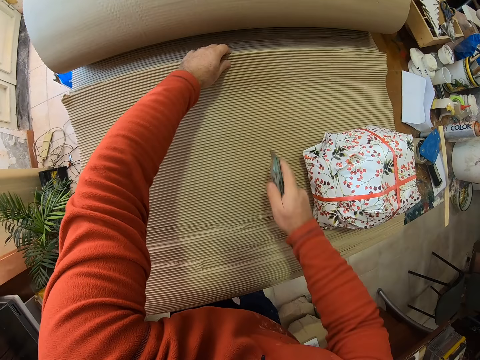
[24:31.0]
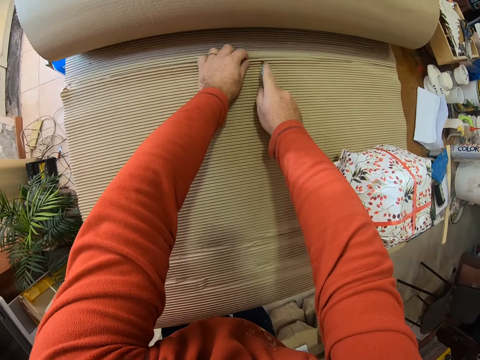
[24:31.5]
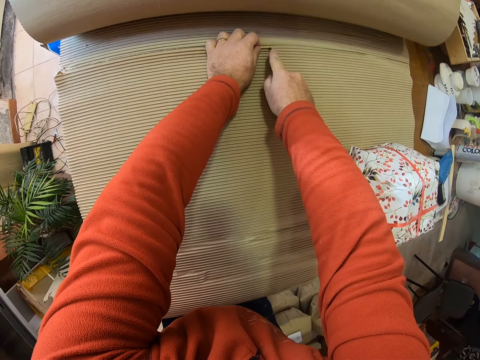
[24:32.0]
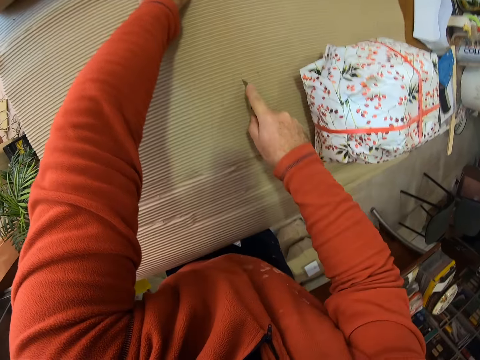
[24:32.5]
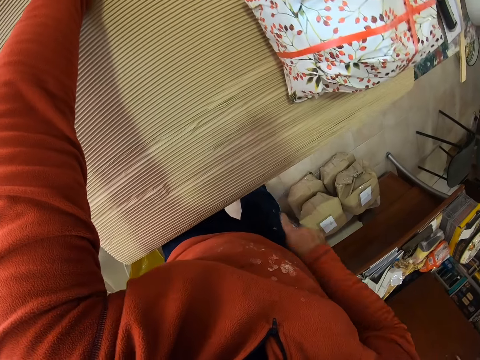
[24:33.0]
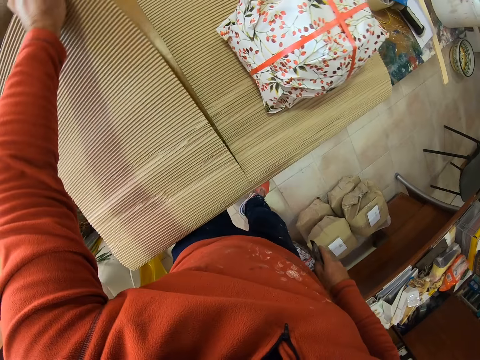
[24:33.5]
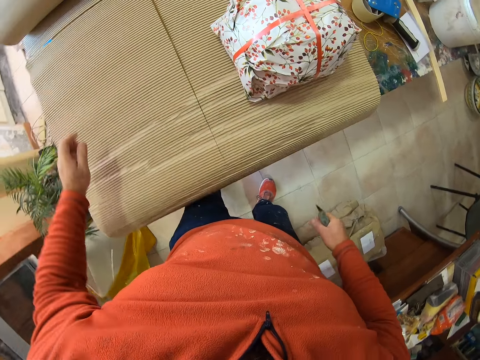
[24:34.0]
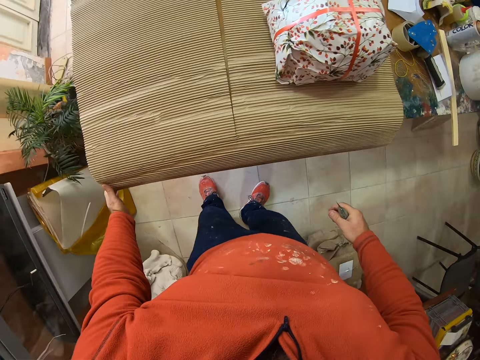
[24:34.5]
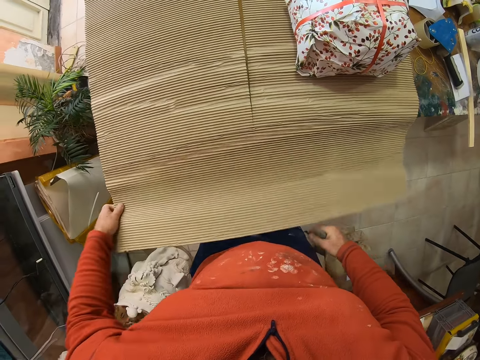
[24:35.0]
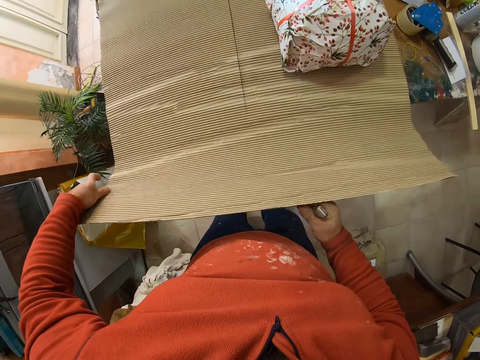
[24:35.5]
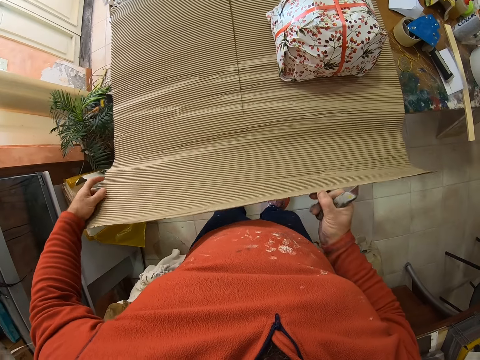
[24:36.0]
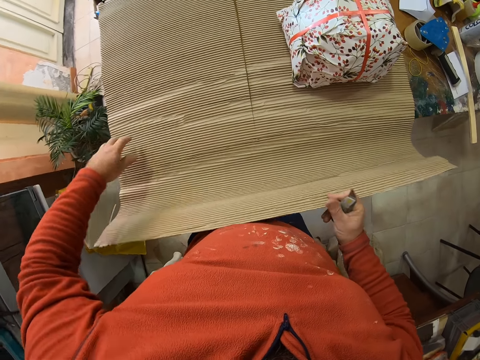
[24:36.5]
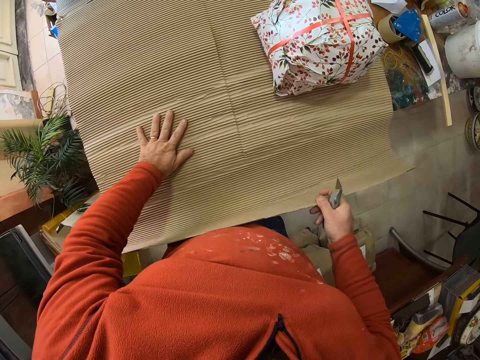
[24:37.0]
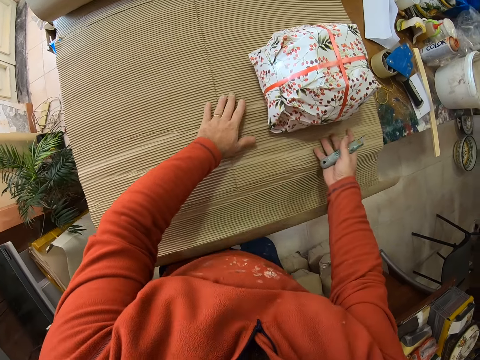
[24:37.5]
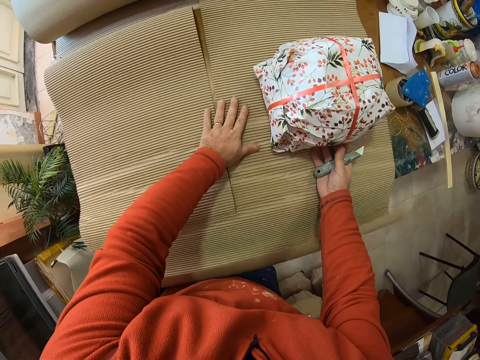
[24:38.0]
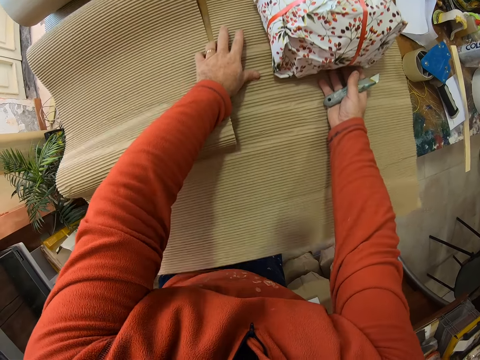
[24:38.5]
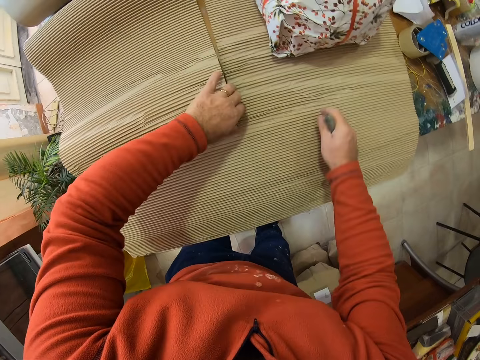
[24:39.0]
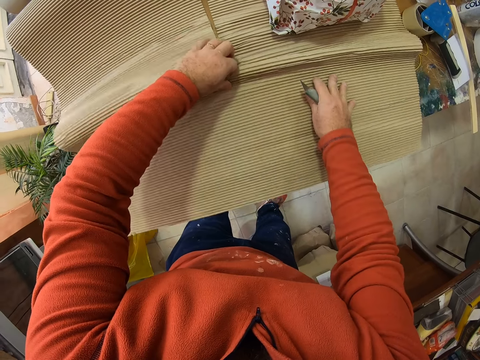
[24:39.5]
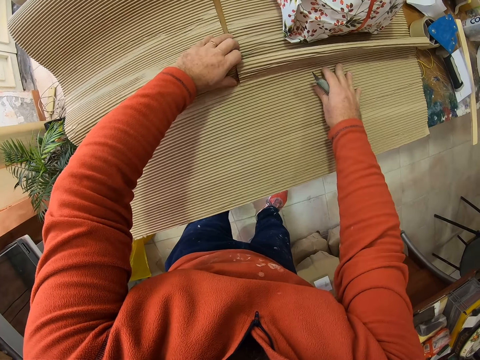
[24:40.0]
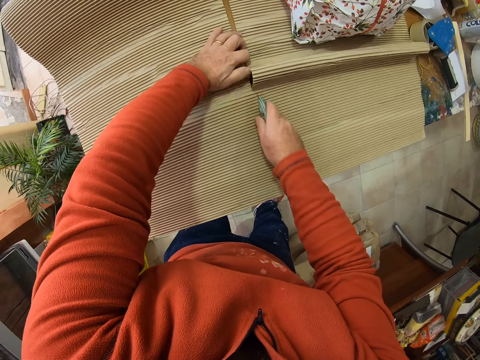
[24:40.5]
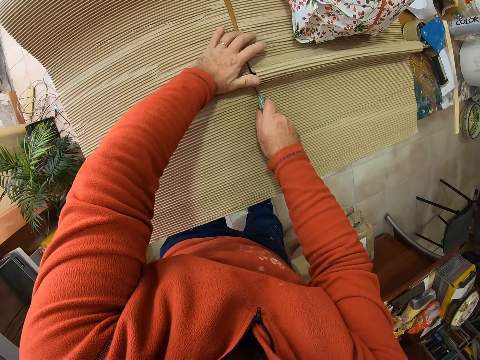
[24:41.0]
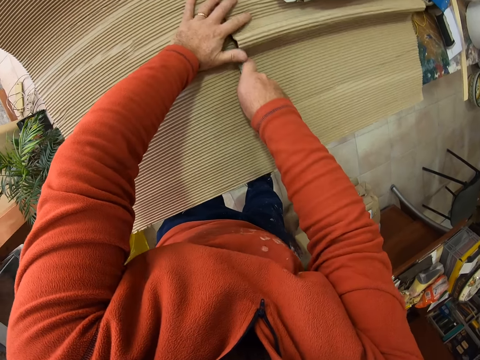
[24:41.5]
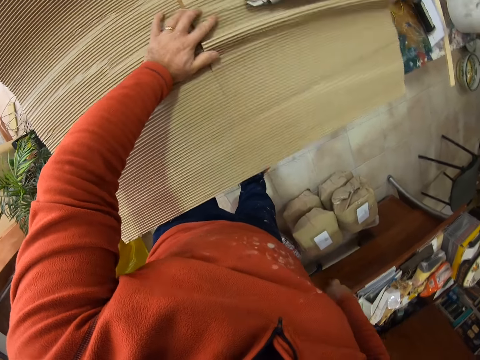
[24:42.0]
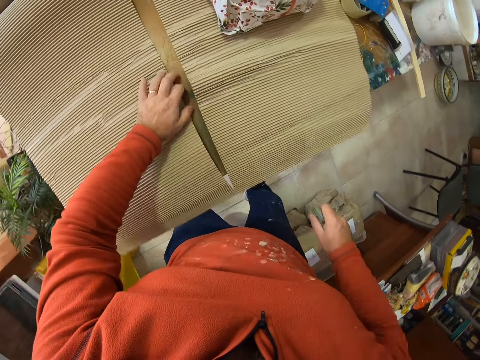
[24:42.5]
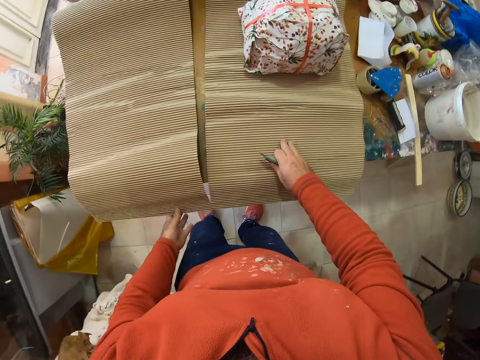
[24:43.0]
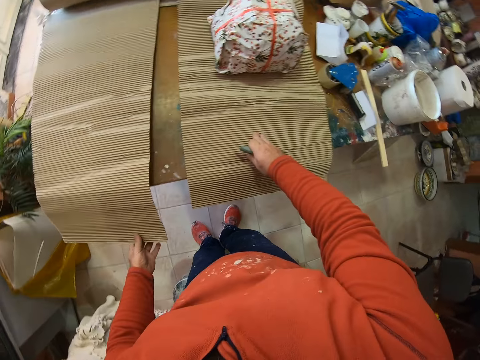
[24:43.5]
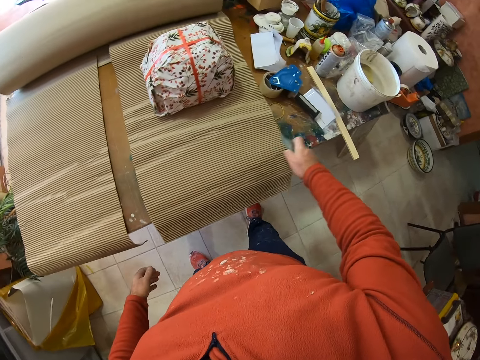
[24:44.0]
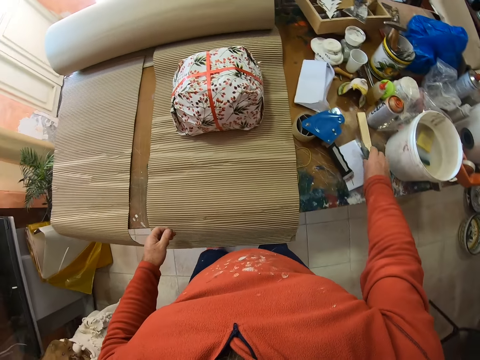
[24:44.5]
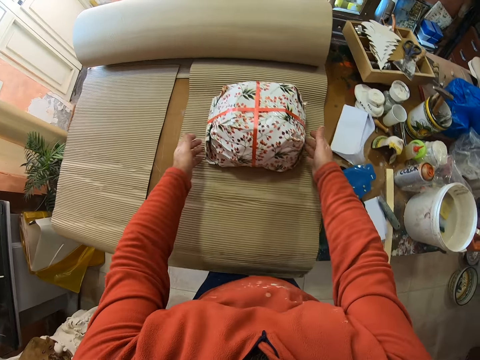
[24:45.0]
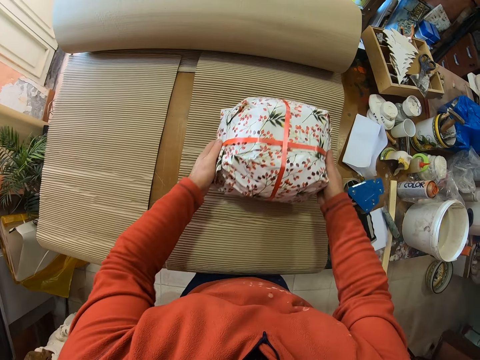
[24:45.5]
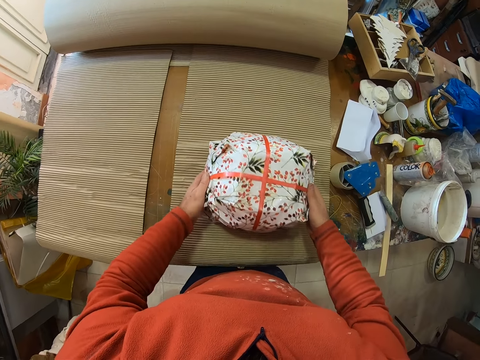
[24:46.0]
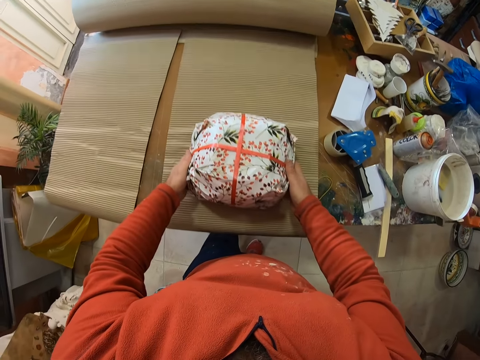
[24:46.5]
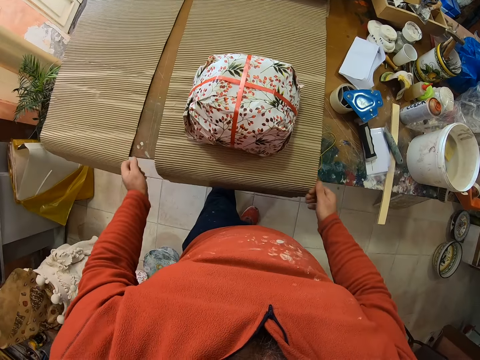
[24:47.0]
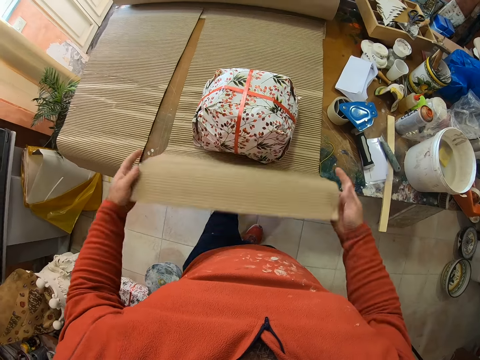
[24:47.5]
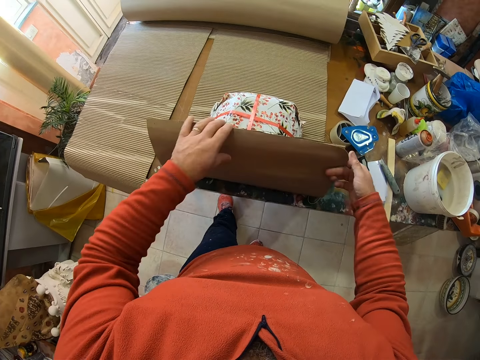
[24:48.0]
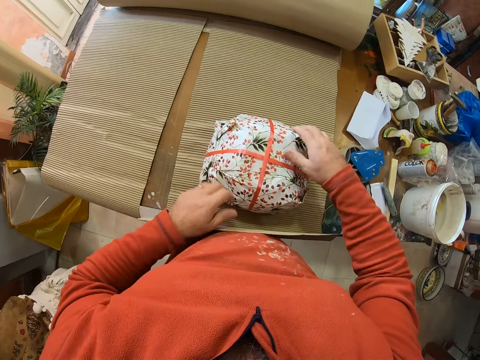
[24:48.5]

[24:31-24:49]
The camera wearer cuts the brown paper with the knife. They adjust the brown paper. They pull the parcel. They pull the carton. They cut the brown paper with the knife. They put the knife on the table. They adjust the parcel on the brown paper. They put the parcel at the center of the carton. They wrap the parcel with the brown paper.

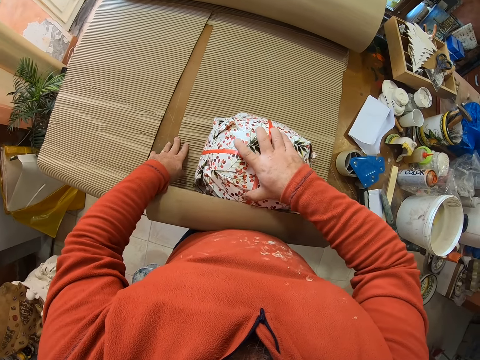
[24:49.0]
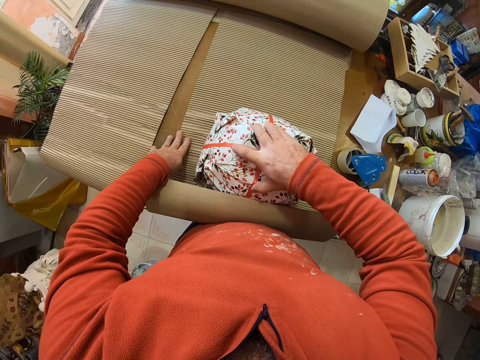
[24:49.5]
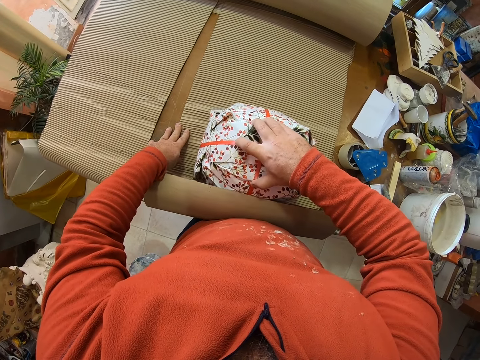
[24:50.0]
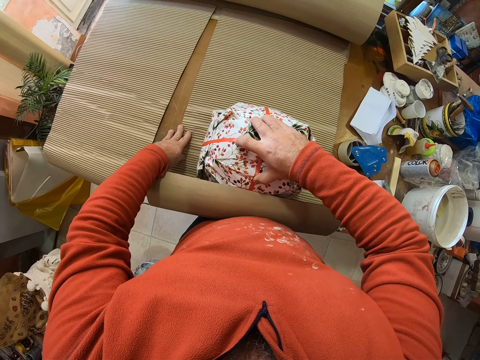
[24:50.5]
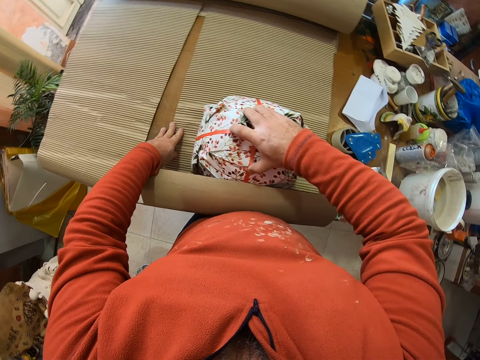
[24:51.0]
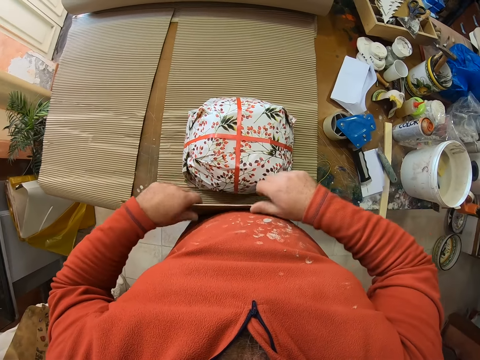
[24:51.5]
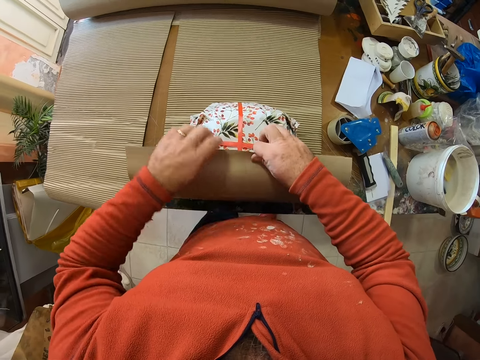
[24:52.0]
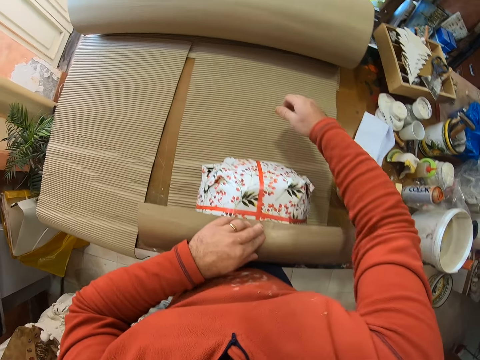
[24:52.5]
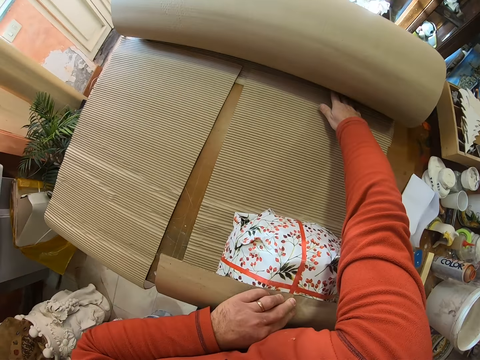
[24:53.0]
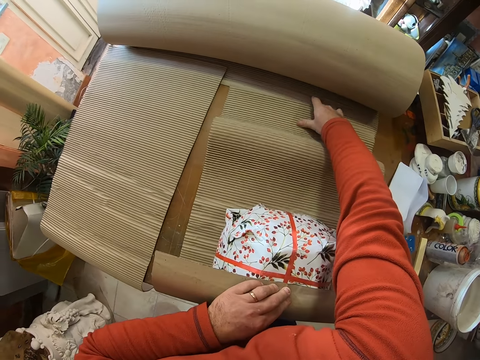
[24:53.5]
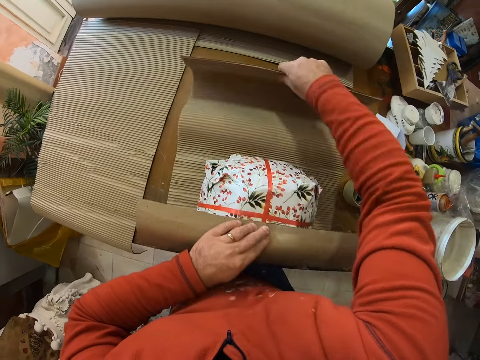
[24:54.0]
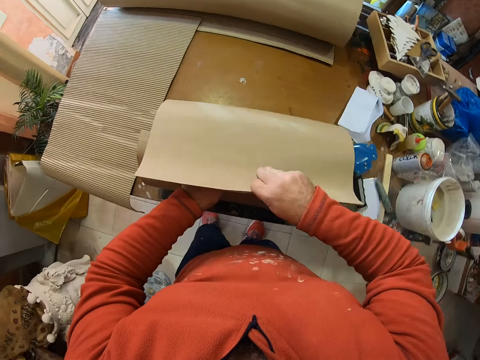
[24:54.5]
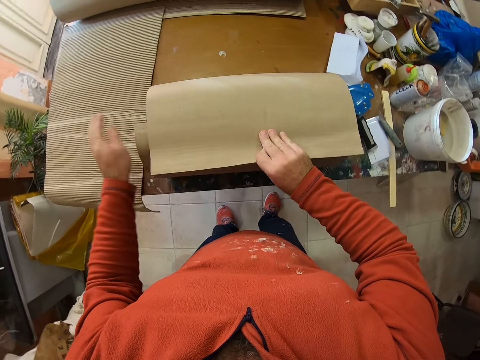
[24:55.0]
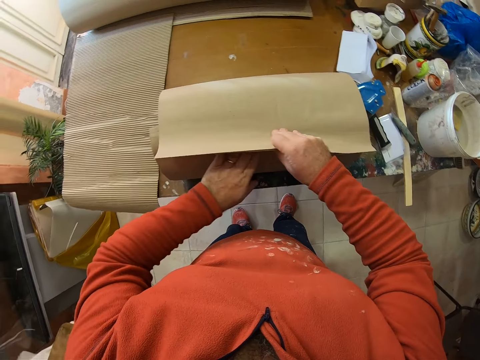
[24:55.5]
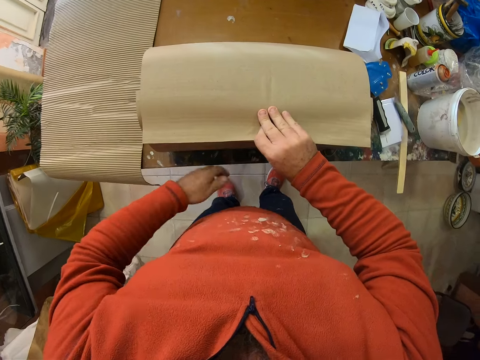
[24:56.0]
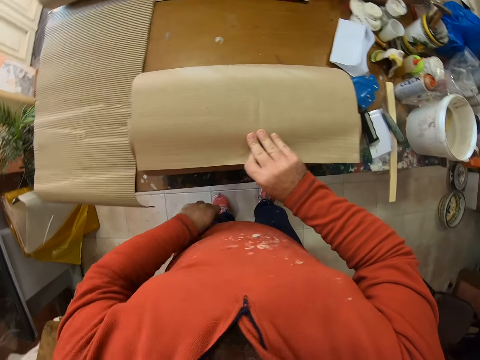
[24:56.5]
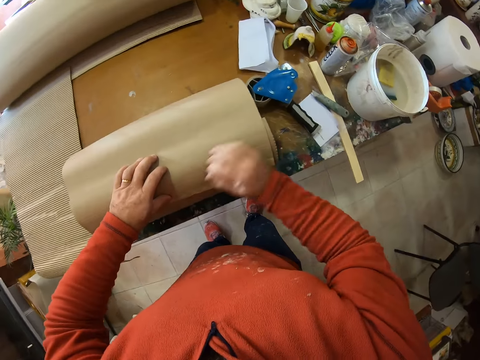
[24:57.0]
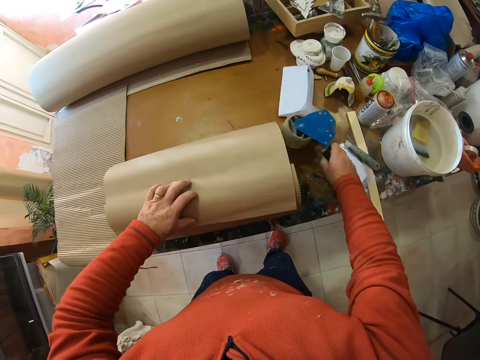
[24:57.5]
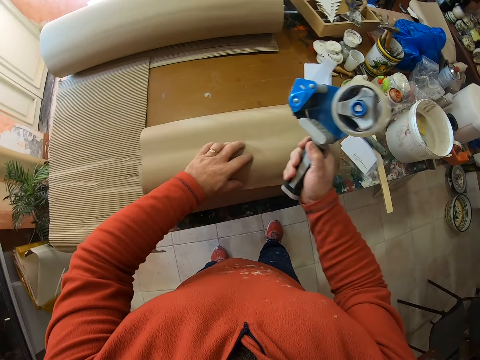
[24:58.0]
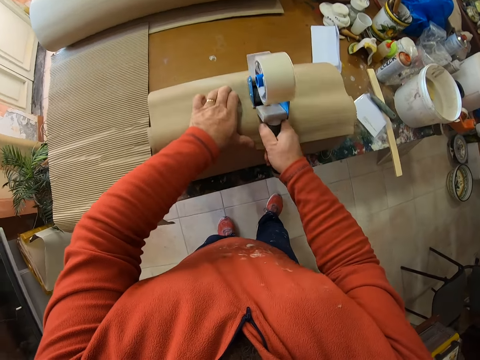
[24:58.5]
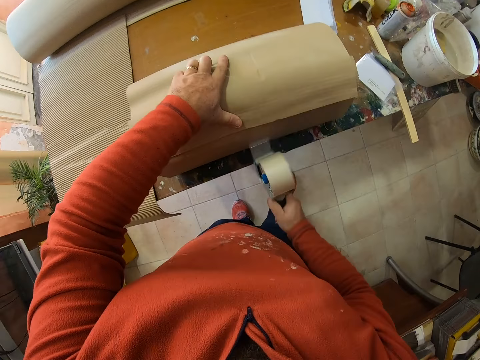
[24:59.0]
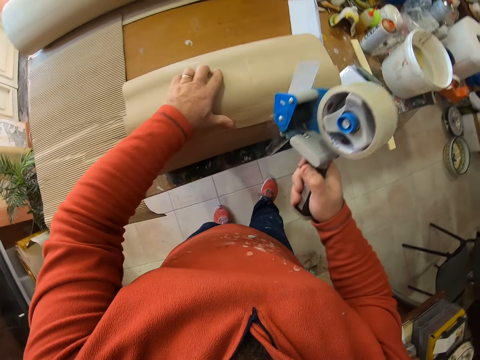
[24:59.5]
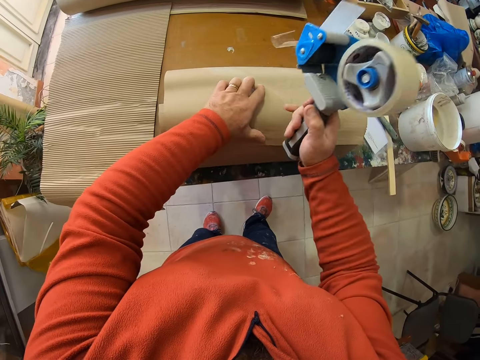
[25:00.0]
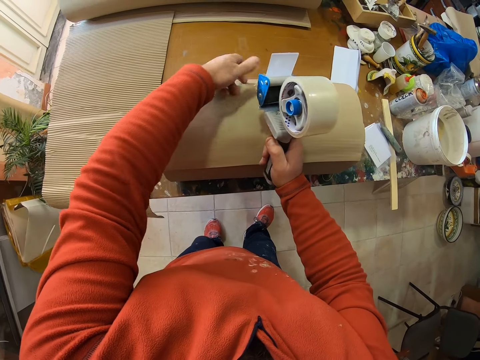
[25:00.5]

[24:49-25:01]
The camera wearer wraps the parcel. They pick up the seal tape from the table. They seal the parcel with the seal tape.
